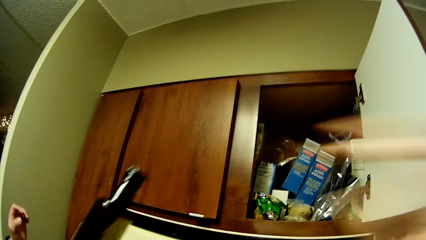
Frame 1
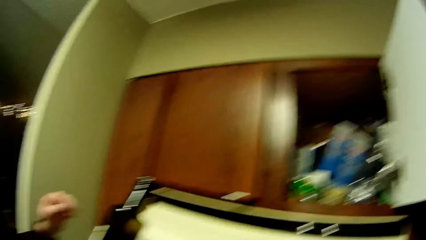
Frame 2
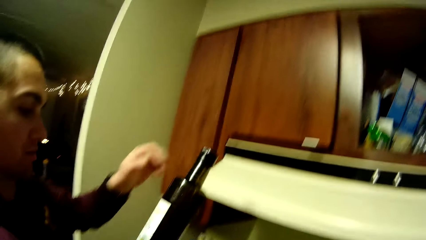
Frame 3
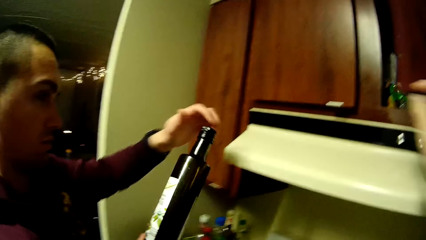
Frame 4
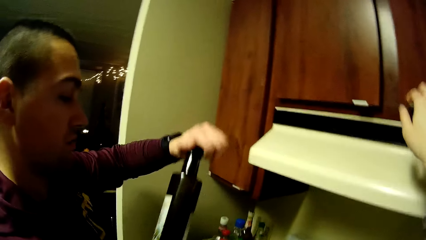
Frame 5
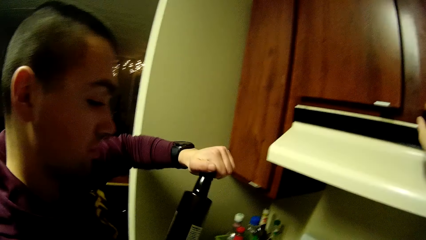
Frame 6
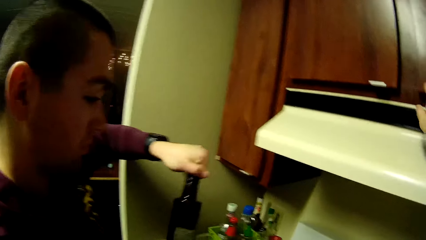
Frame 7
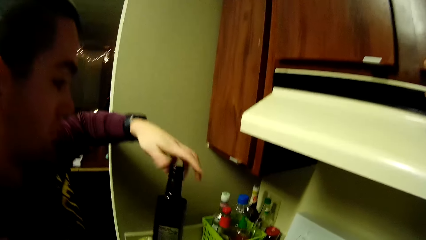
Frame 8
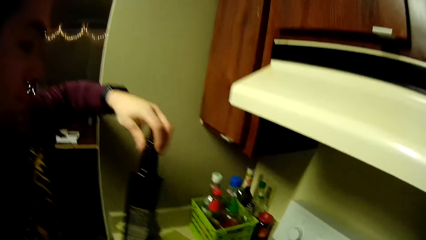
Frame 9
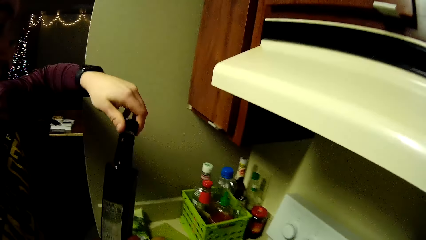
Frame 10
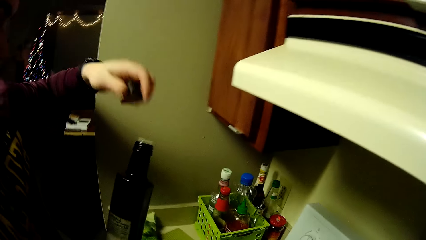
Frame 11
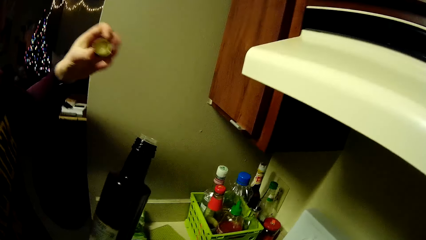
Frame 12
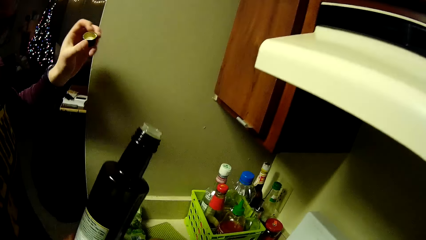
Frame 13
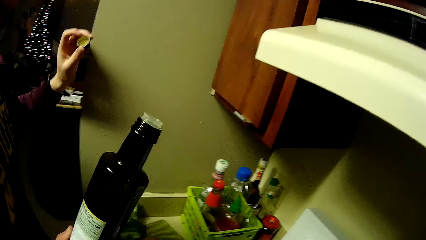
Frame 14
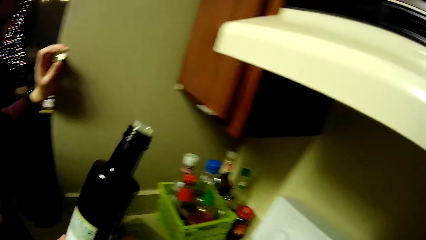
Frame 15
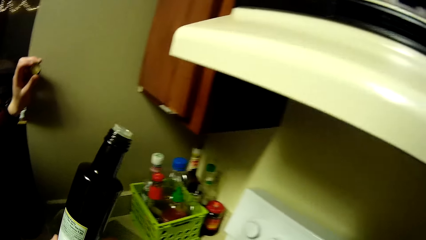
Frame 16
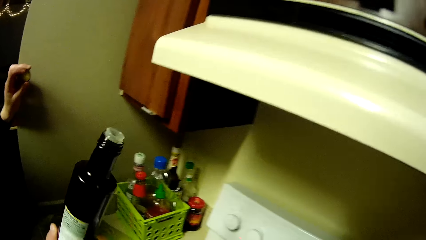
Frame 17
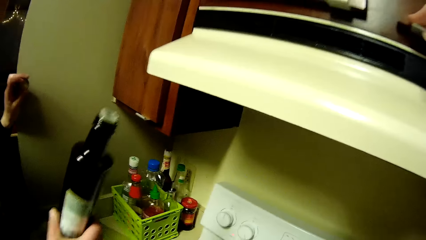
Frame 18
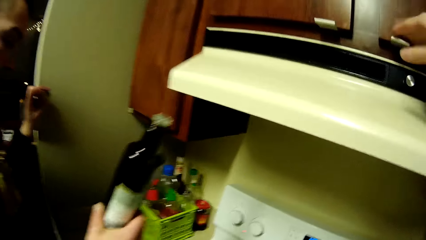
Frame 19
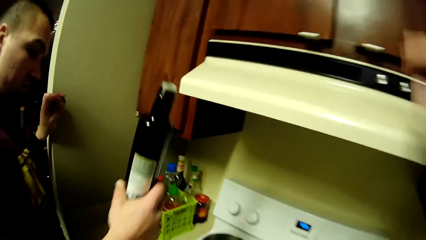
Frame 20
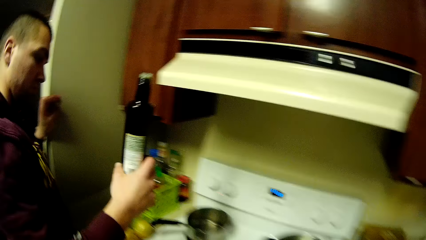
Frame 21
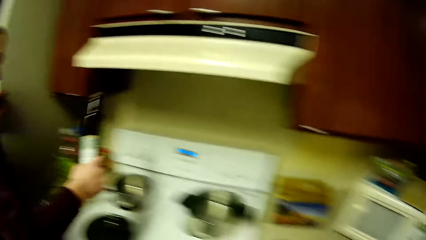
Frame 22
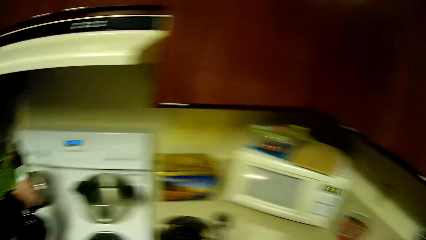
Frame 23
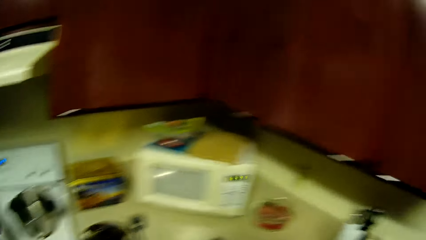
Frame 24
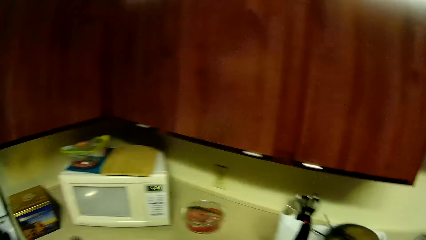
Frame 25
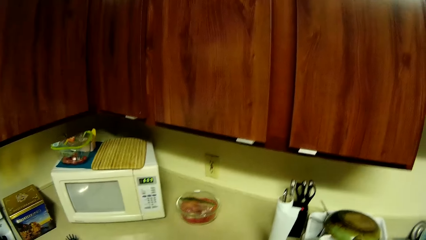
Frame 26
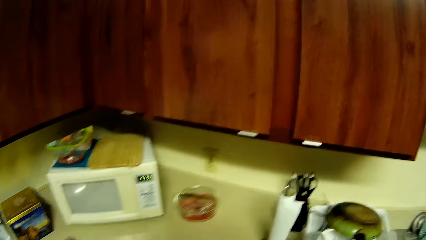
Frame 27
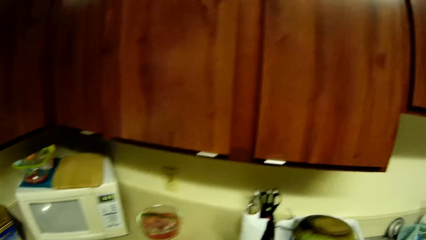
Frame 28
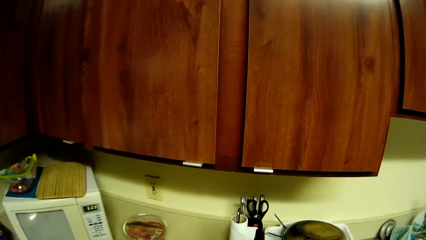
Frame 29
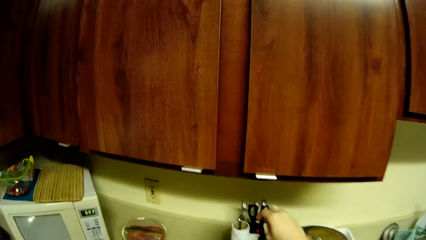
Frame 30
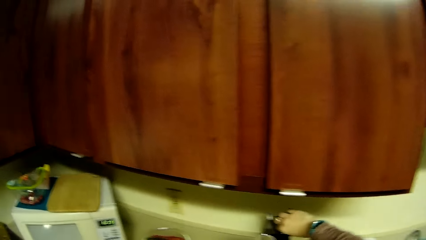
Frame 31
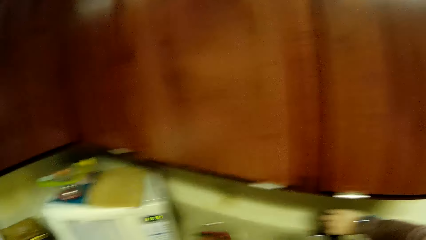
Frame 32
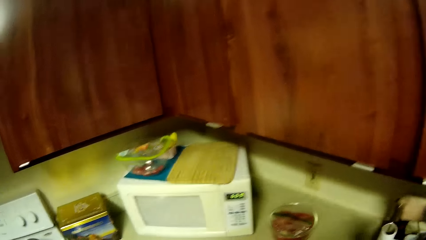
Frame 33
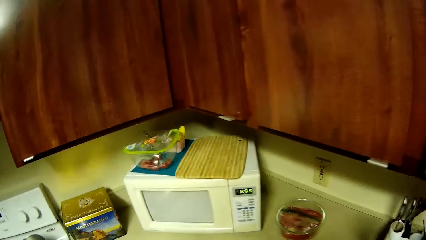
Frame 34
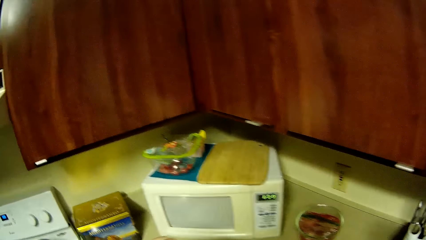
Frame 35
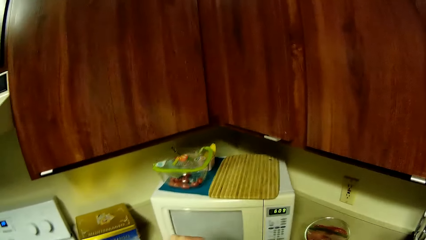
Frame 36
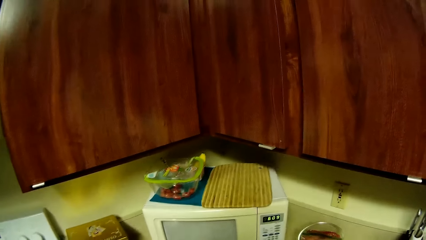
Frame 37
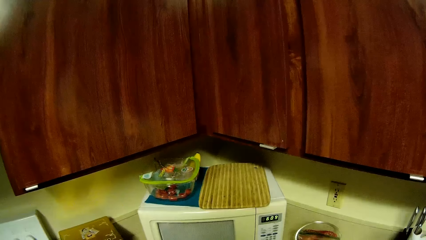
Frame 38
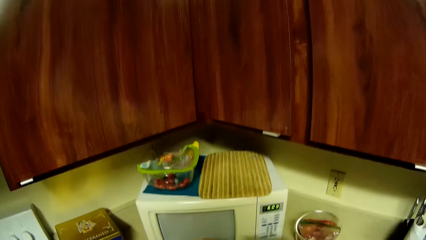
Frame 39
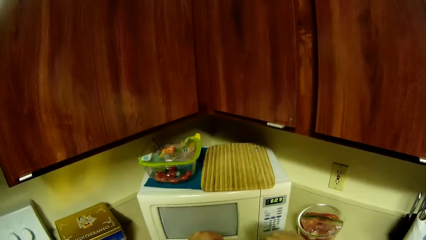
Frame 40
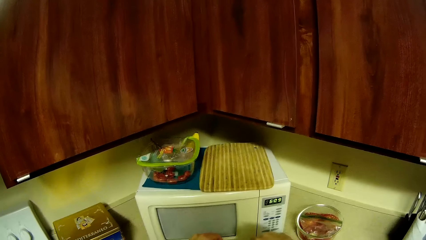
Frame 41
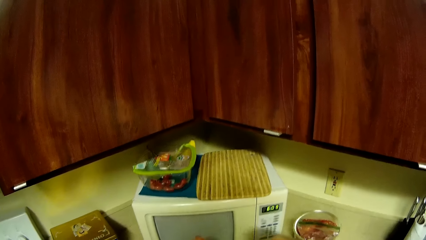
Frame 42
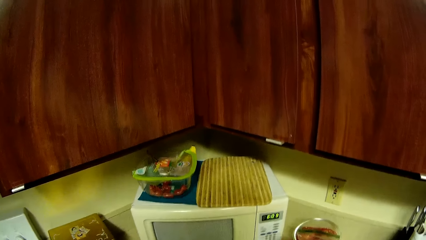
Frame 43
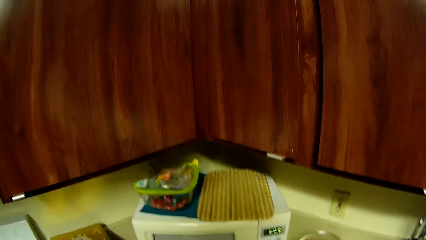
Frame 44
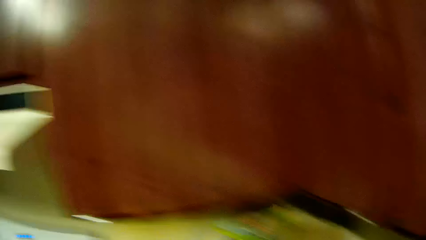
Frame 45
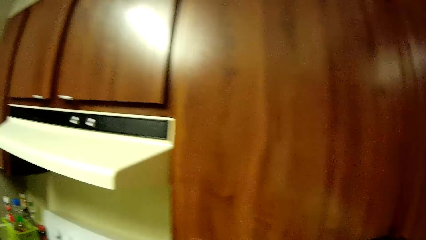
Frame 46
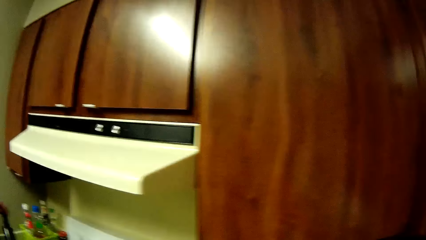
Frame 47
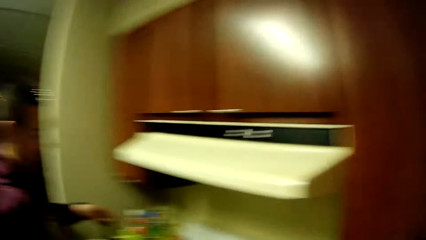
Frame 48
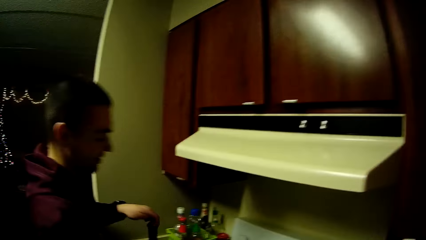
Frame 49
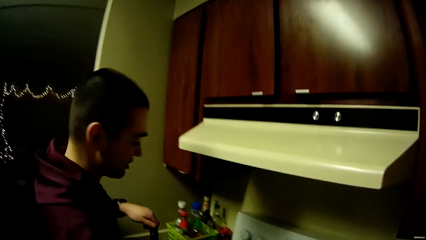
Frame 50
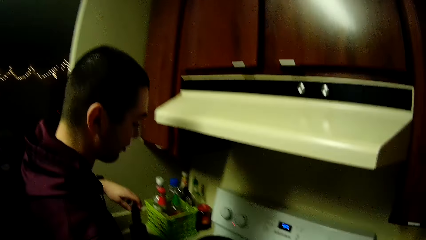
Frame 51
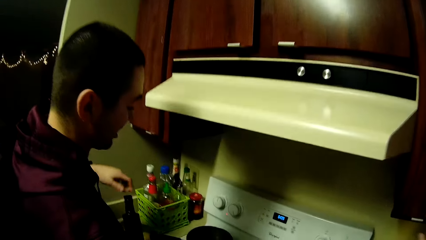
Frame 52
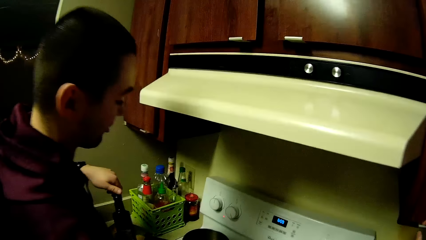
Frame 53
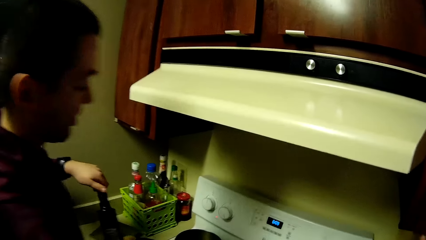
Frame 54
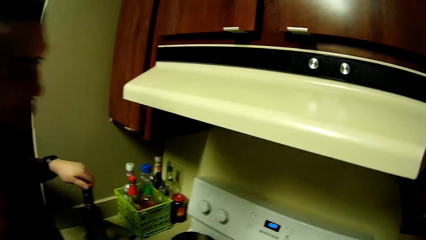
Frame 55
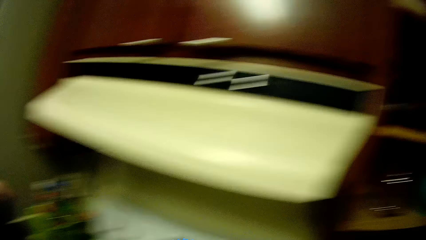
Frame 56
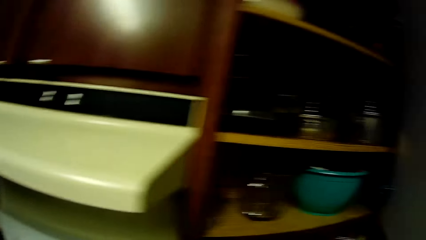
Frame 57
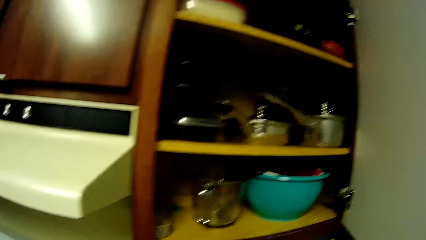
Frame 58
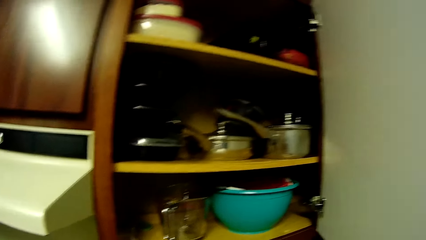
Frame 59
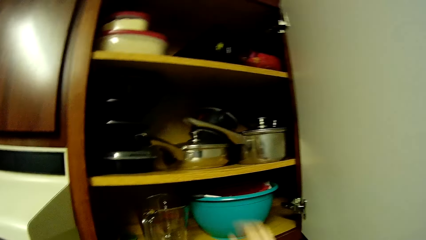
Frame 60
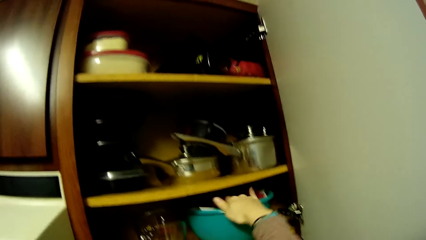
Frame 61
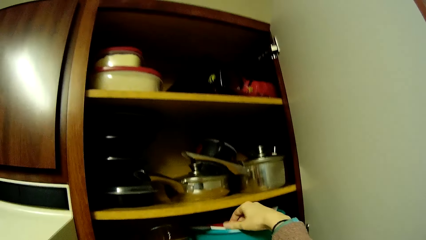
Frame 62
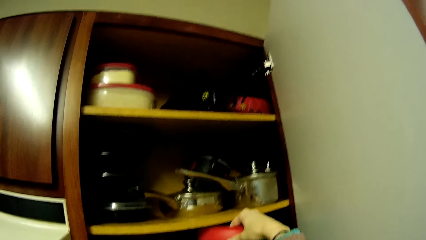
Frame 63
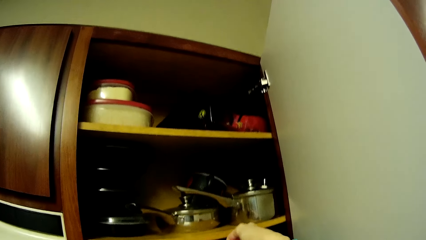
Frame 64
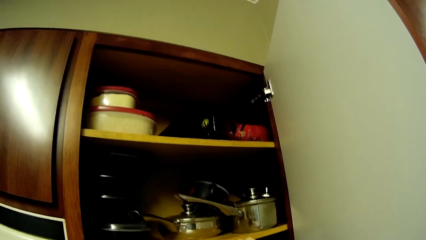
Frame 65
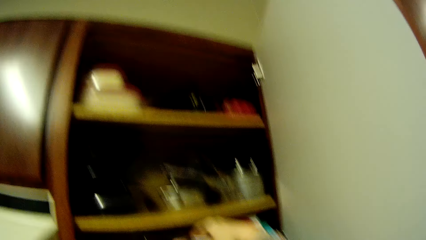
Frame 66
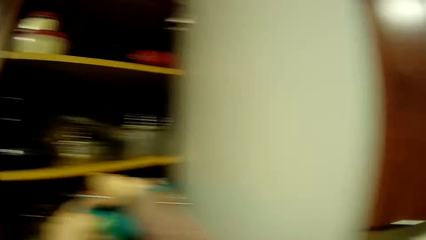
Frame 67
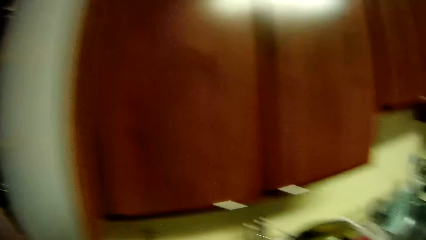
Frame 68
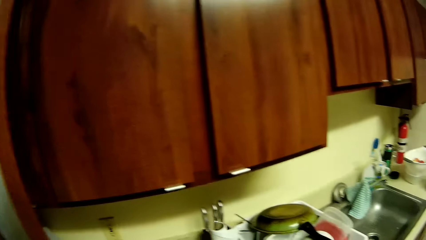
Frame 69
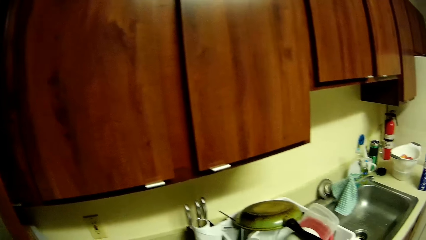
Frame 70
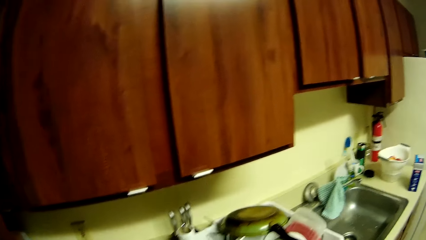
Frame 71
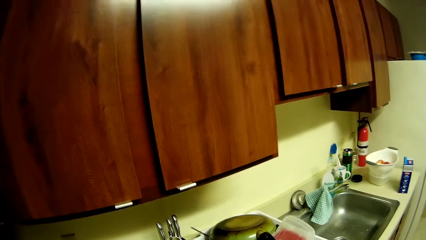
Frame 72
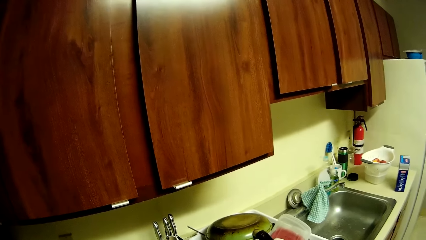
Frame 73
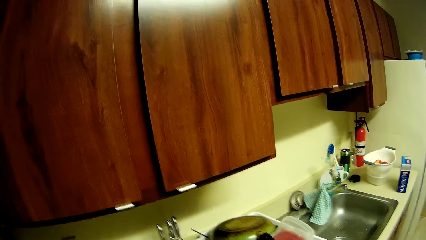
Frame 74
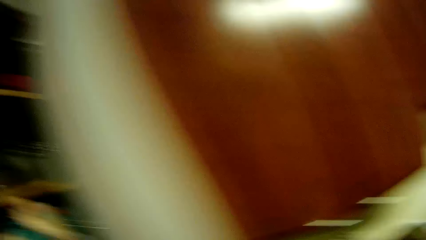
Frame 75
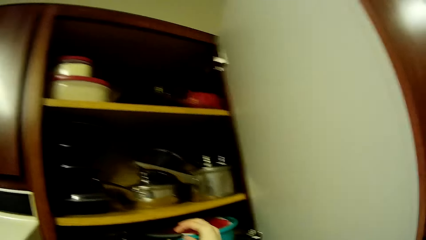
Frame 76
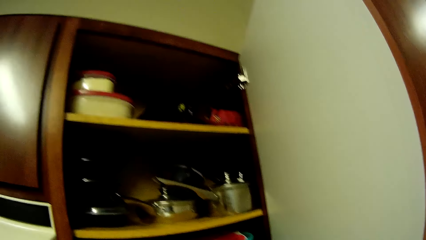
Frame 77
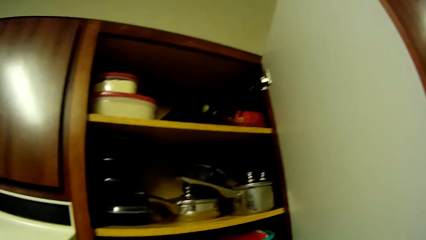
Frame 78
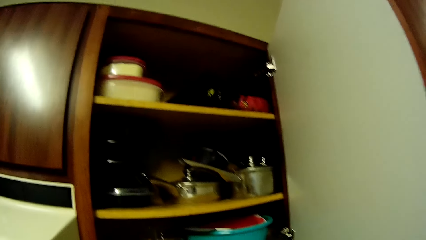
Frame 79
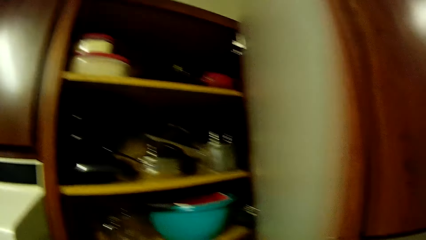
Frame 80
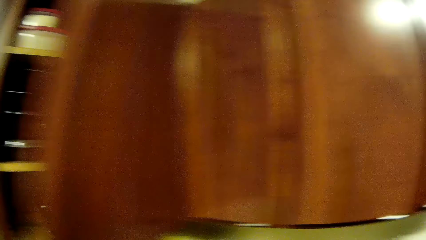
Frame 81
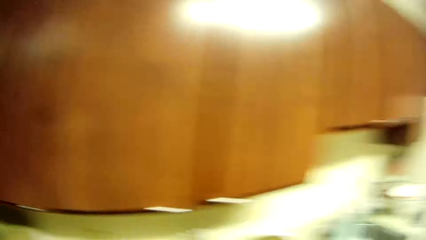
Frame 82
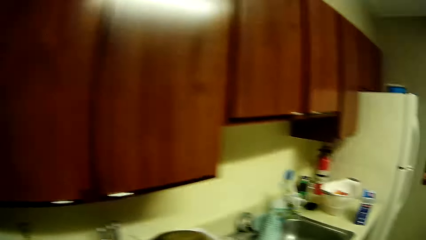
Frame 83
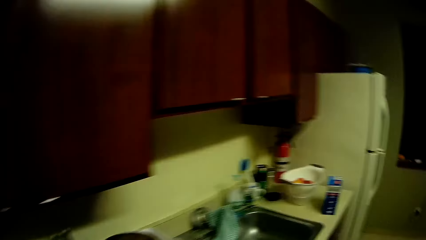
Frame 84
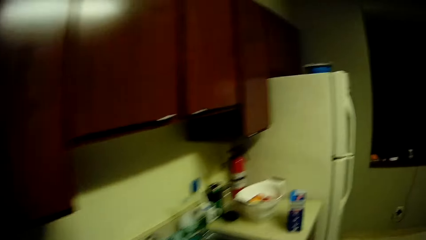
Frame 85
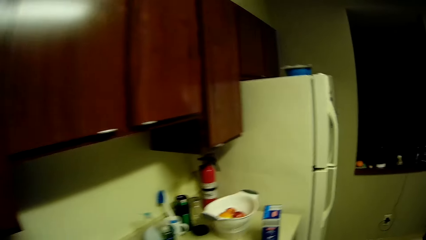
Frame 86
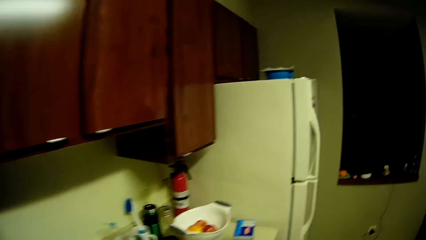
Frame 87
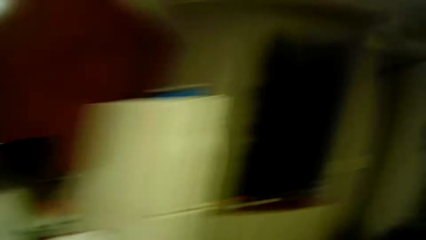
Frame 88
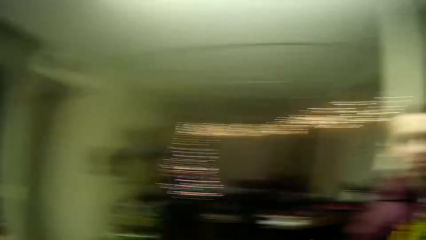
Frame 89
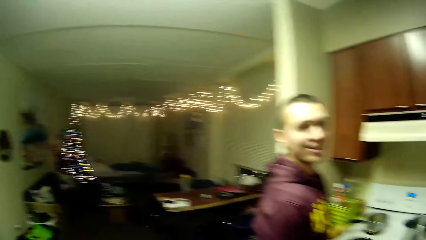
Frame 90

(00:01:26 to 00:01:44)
The camera wearer passes the bottle of oil to a man. The man opens the bottle cork with his left hand. The man holds the bottle of oil. The man pours oil in the pan on the gas cooker. The camera wearer picks scissors from a mug on a kitchen table with her right hand. The man covers the bottle with the cork with his left hand. The camera wearer shuts the cabinet door with her right hand.
